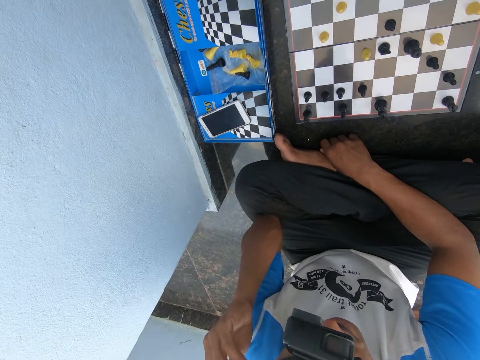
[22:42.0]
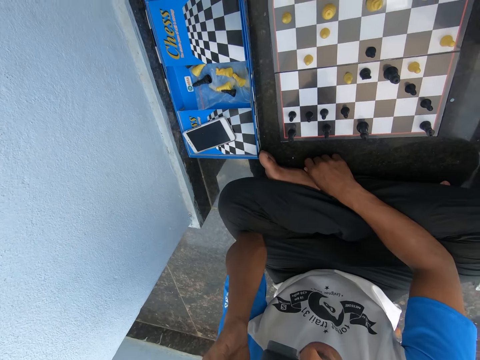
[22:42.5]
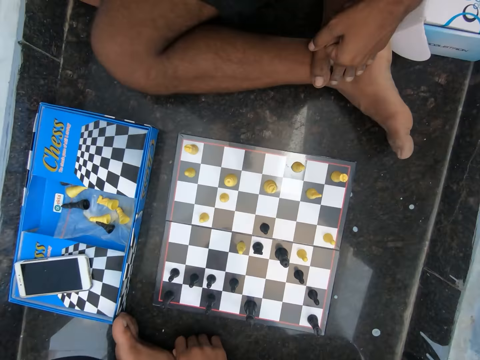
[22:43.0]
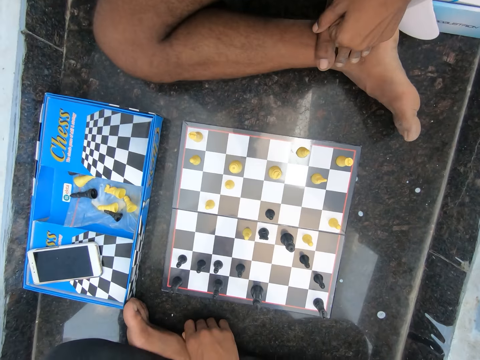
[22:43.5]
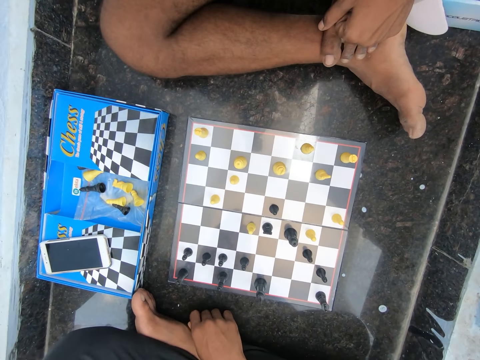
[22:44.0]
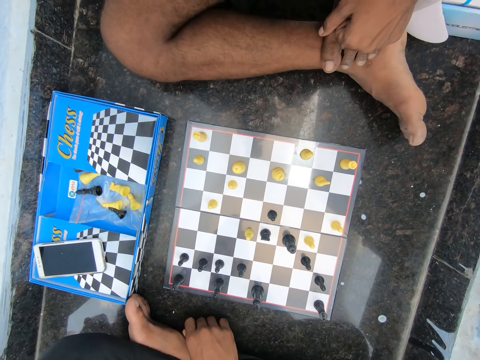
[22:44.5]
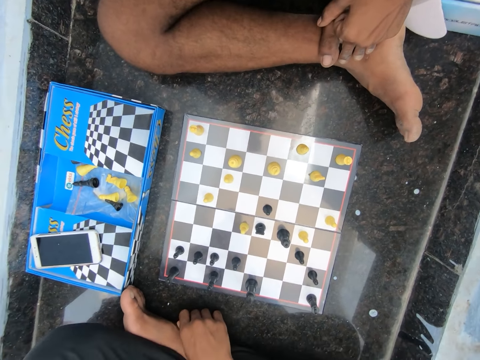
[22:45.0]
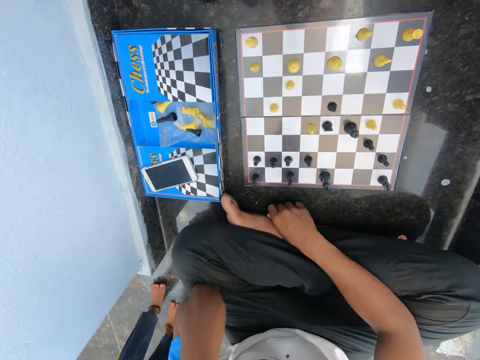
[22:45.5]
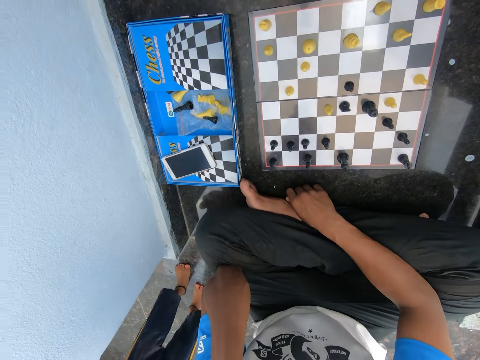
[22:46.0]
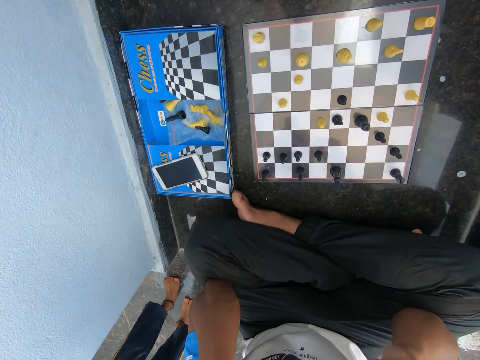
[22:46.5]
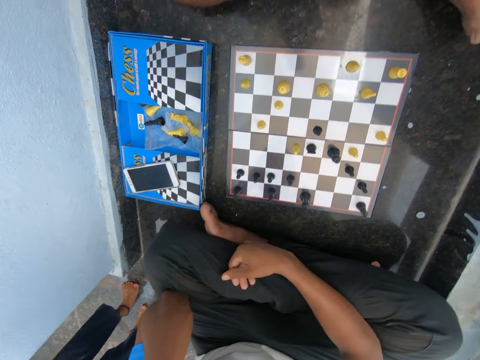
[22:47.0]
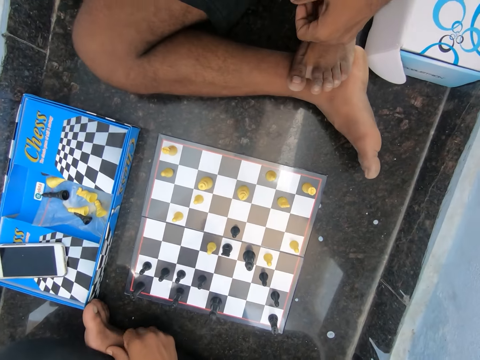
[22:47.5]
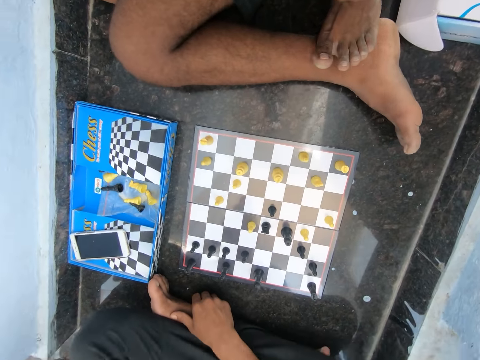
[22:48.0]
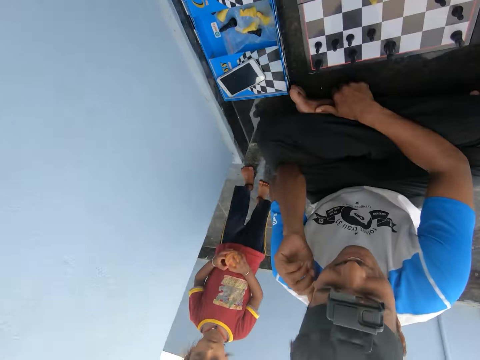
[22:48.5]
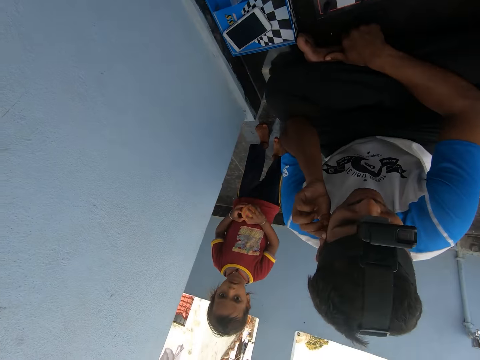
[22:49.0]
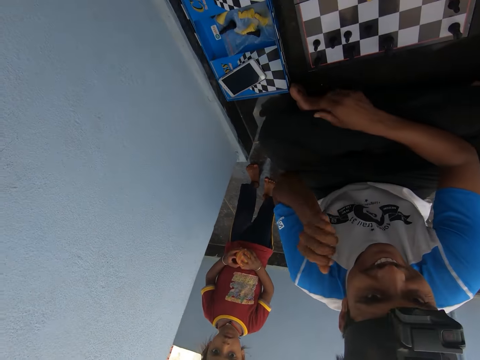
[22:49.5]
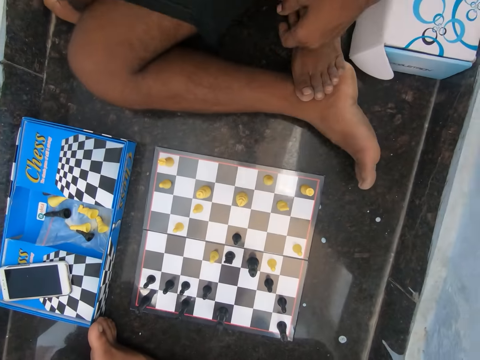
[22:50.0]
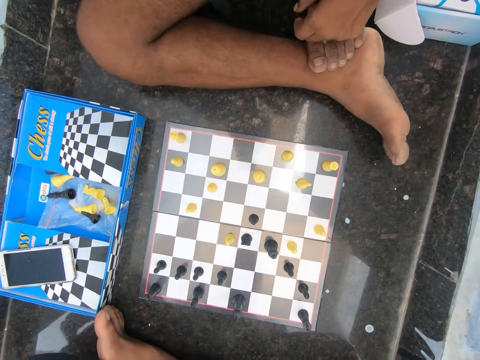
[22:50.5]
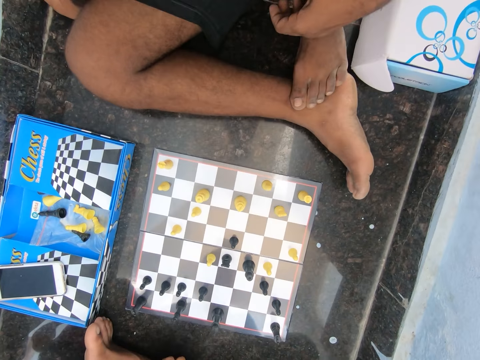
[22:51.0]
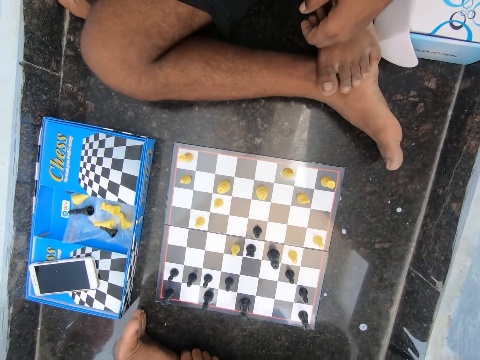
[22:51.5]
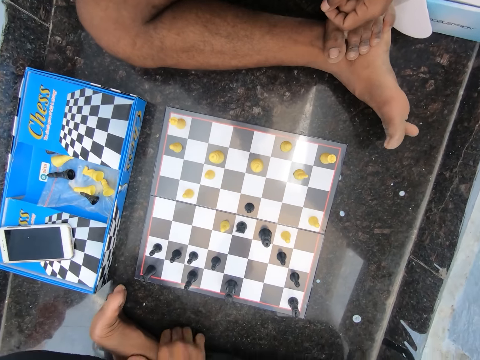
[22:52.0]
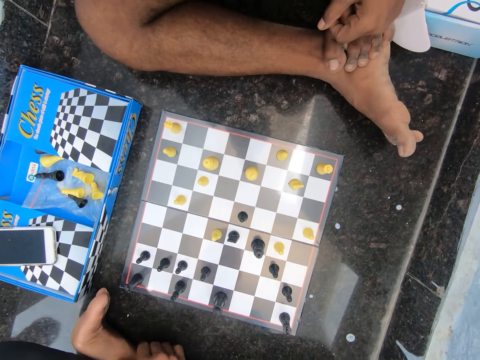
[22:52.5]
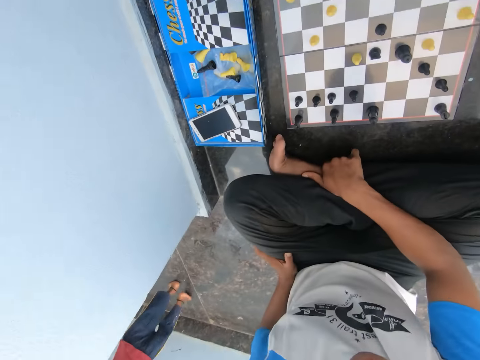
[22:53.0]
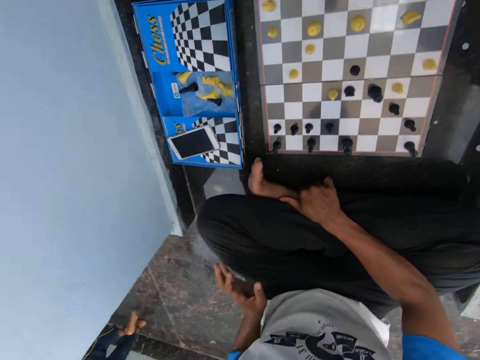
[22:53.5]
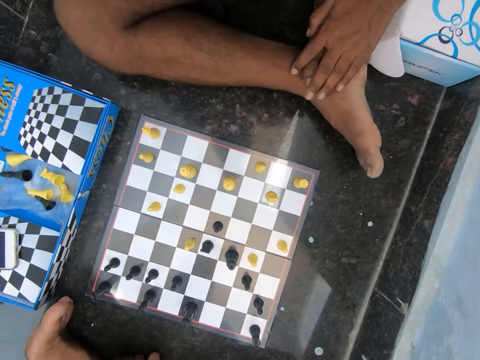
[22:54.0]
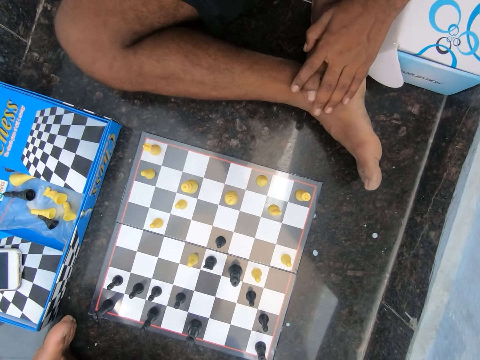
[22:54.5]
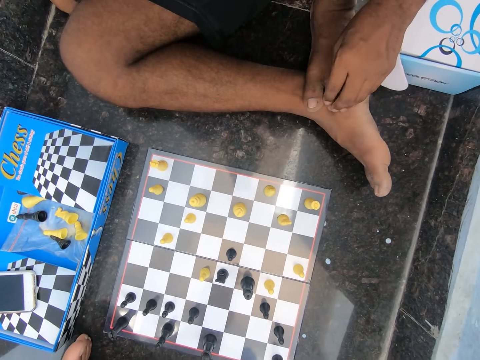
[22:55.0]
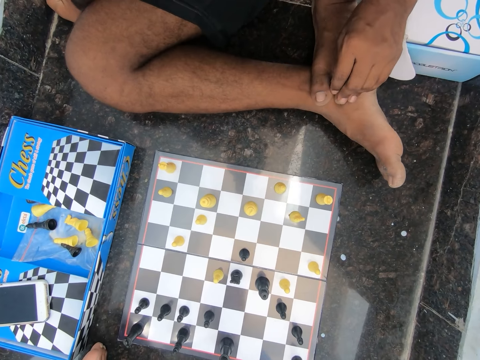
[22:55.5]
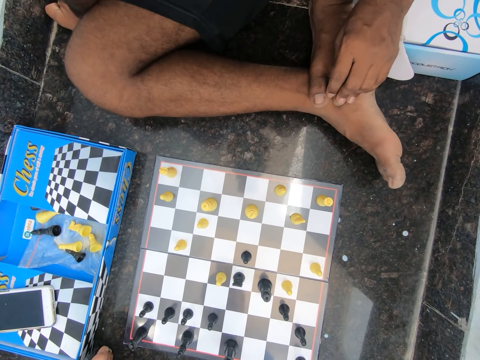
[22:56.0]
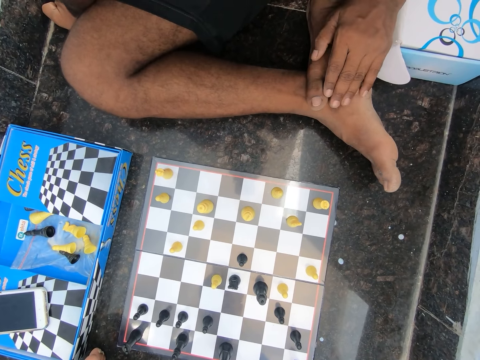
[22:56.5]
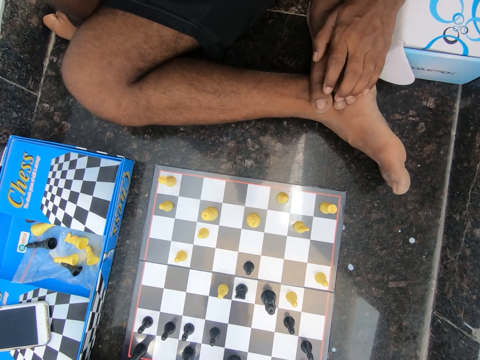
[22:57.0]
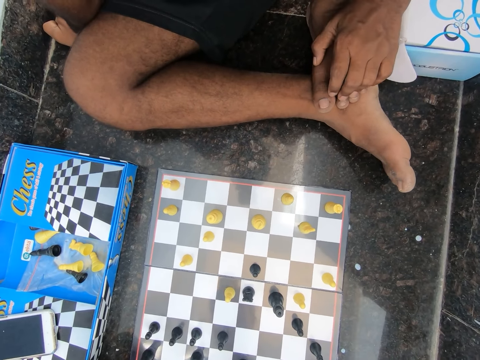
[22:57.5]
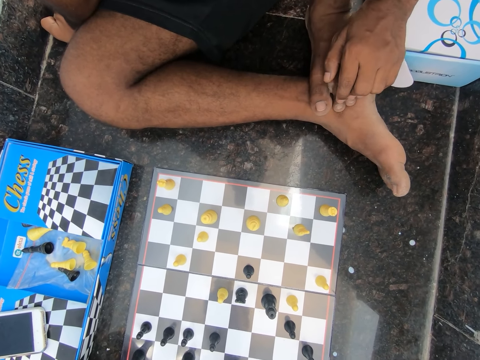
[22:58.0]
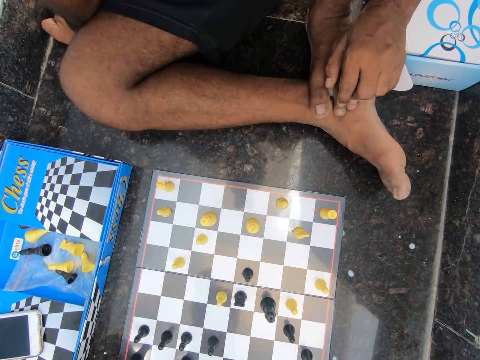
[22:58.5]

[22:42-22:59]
A child appears. The camera wearer raises up his hand. He talks and puts down his hand. The child holds a fruit in his hand. The camera wearer touches his ear. He puts down his hand. A man moves his leg. The camera wearer looks at the chessboard.

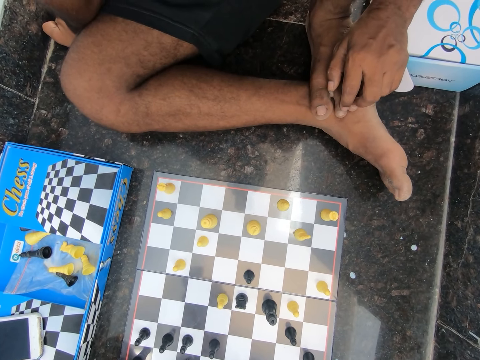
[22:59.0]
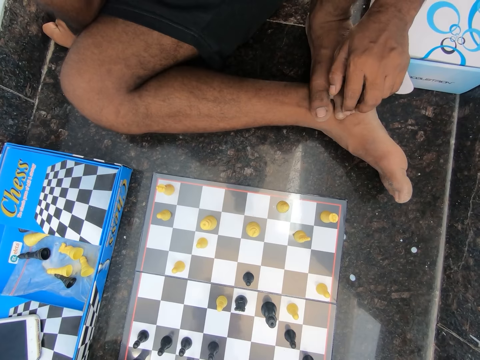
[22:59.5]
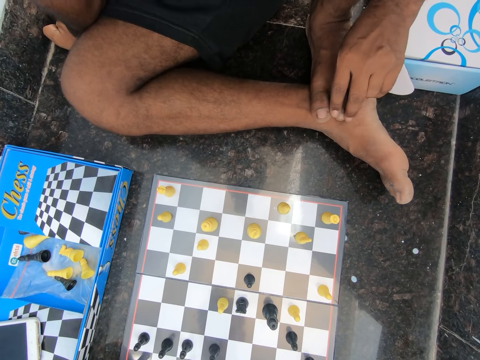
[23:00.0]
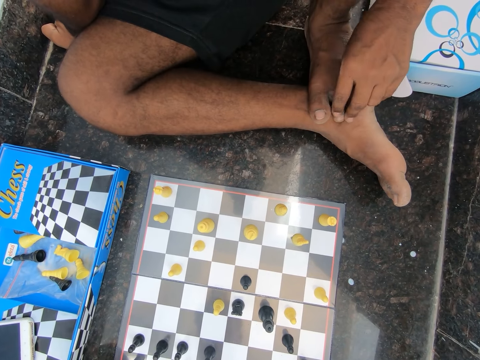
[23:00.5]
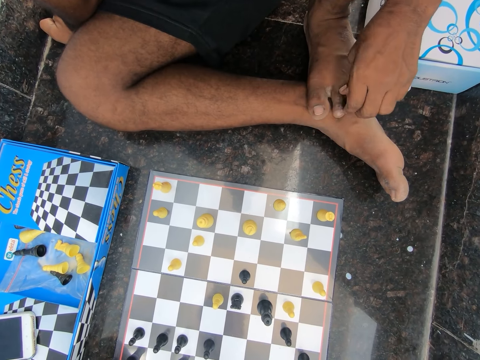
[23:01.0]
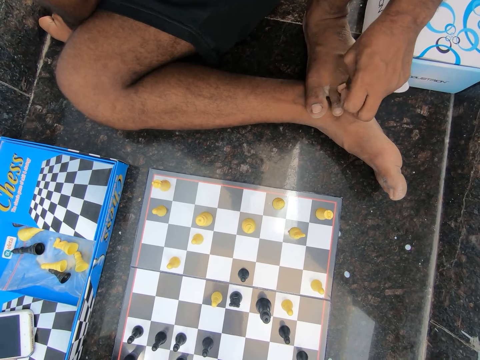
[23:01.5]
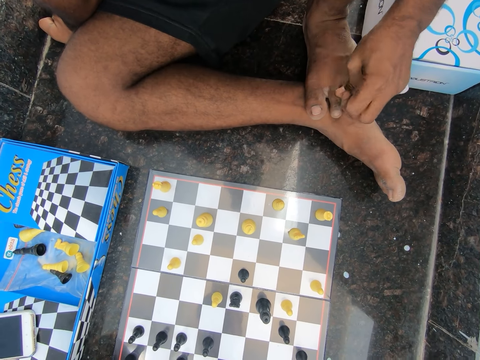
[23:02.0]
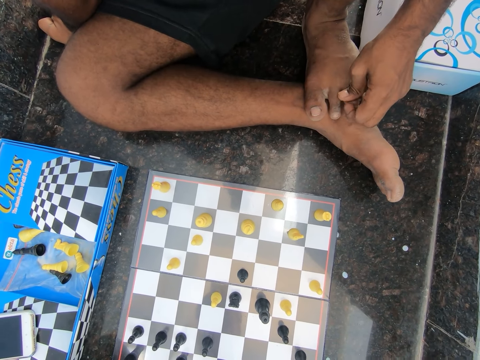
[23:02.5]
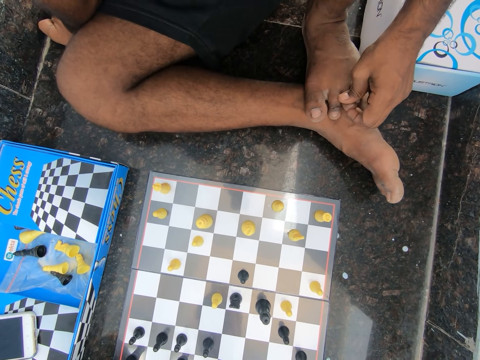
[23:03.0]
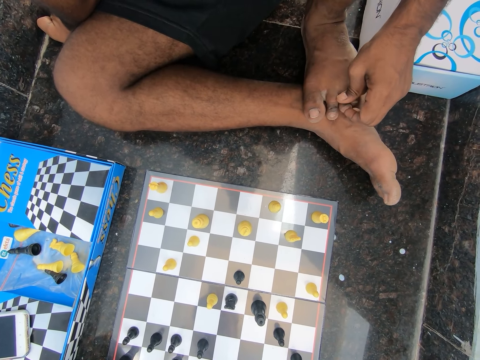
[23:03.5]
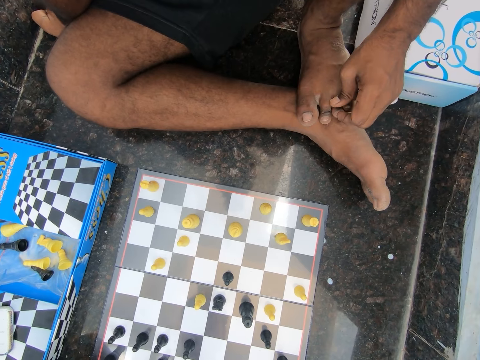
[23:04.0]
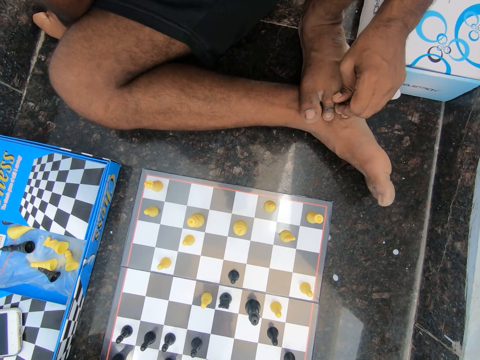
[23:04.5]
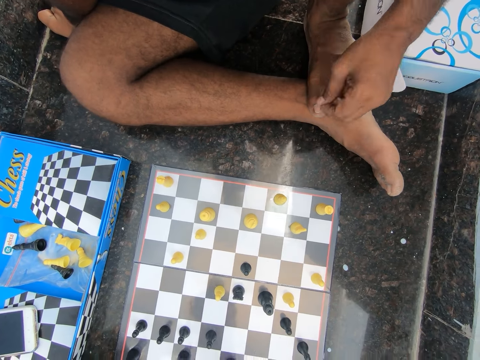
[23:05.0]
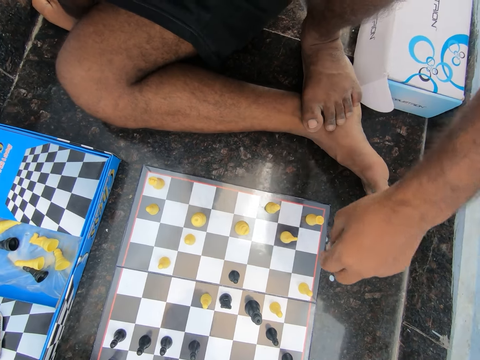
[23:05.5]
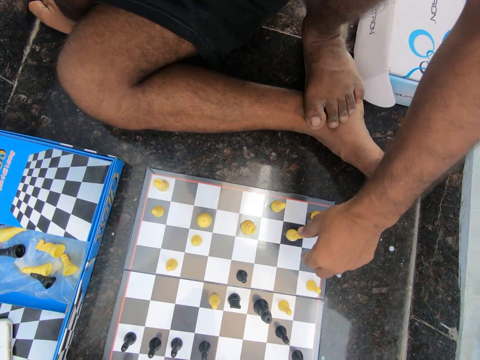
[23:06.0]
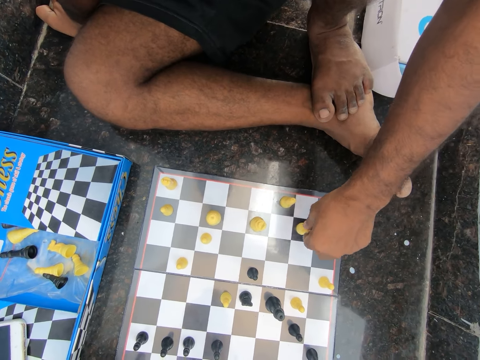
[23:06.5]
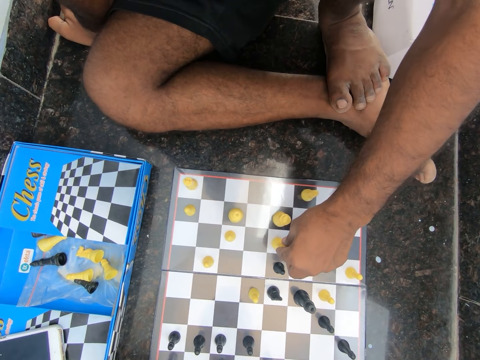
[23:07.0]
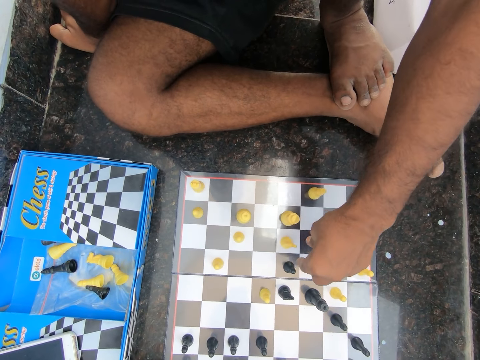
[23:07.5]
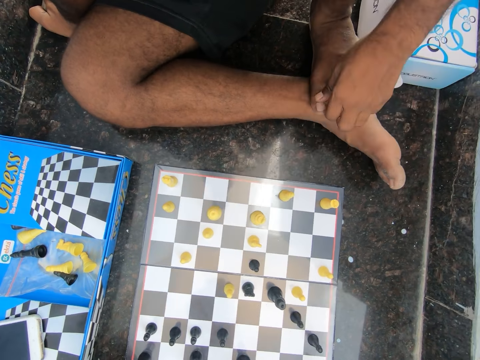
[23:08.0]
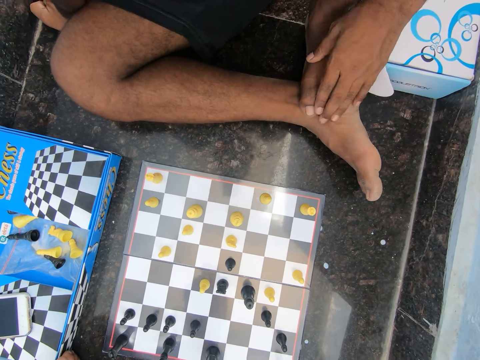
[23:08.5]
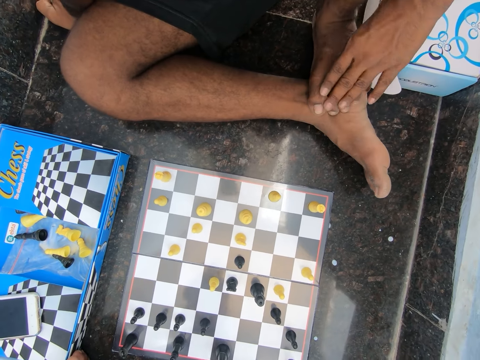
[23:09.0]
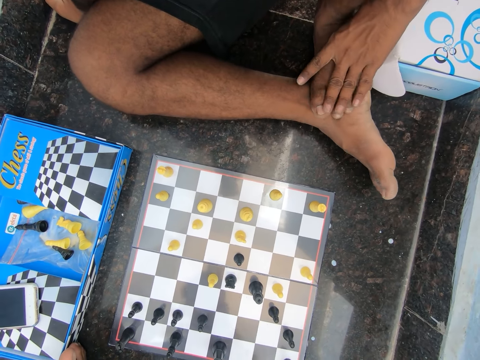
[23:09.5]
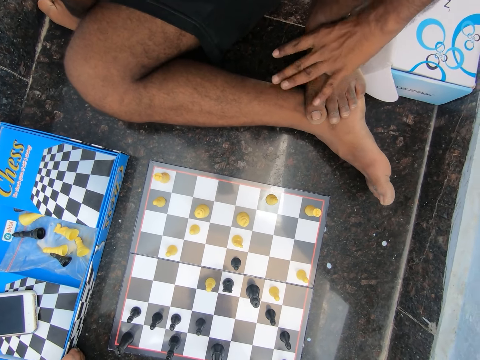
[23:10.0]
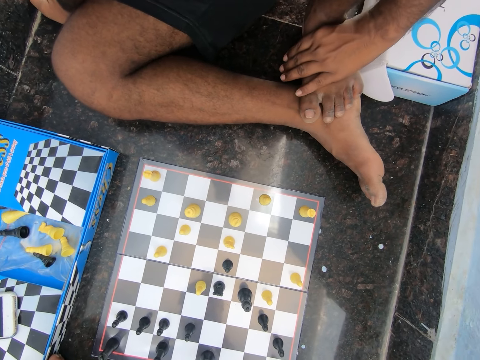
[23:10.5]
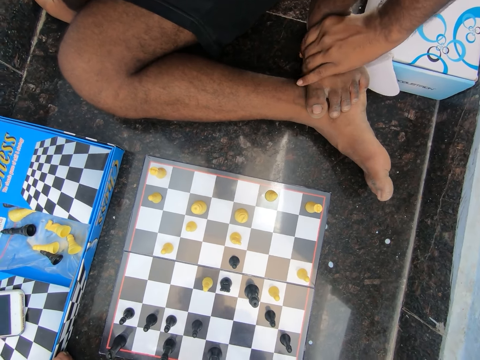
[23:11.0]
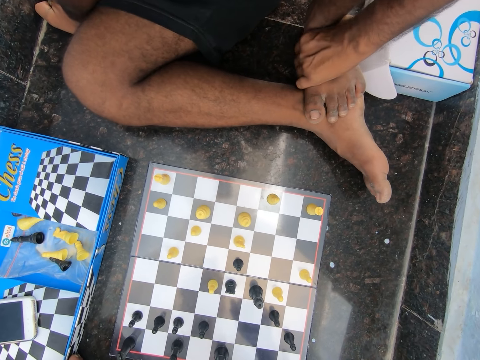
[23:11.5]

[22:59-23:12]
A man shakes his foot. The man touches his leg, touches a chess pawn and moves the chess pawn. The man plays chess on the floor of the room. The man places his left hand on his left leg.
